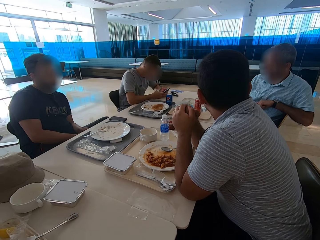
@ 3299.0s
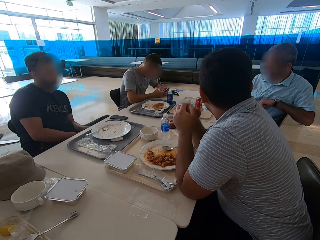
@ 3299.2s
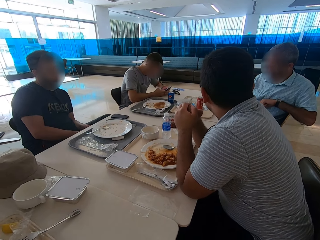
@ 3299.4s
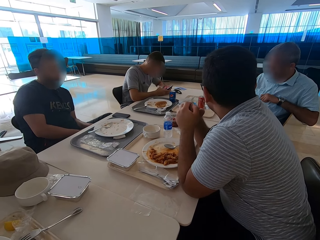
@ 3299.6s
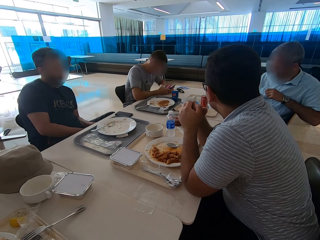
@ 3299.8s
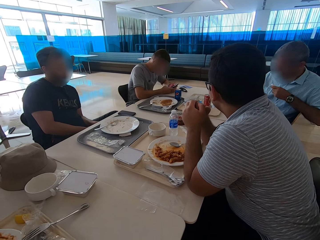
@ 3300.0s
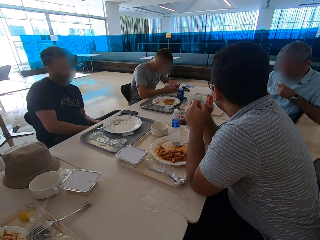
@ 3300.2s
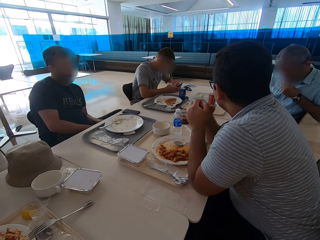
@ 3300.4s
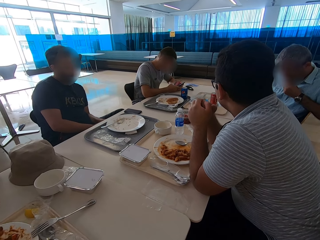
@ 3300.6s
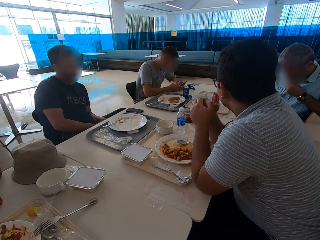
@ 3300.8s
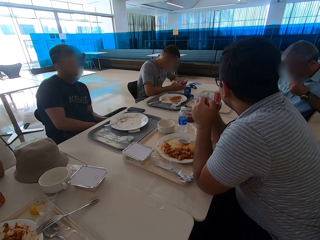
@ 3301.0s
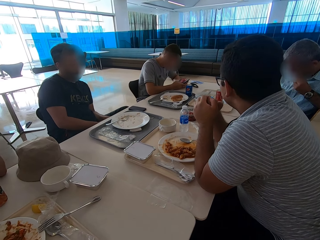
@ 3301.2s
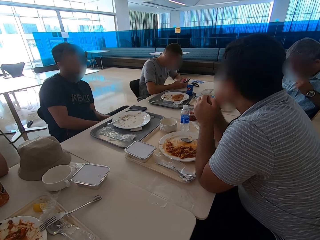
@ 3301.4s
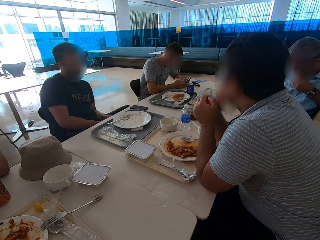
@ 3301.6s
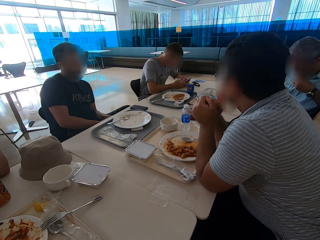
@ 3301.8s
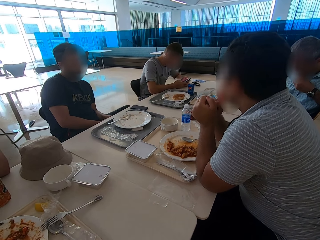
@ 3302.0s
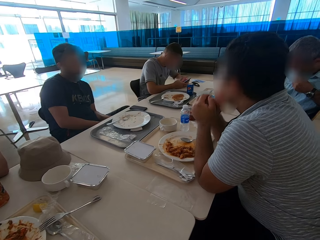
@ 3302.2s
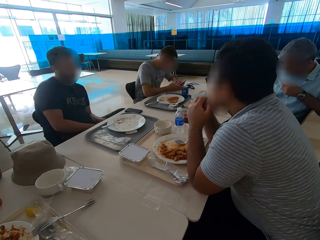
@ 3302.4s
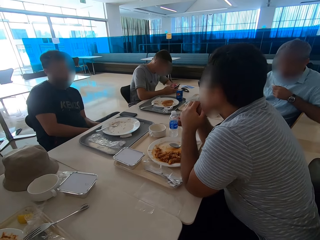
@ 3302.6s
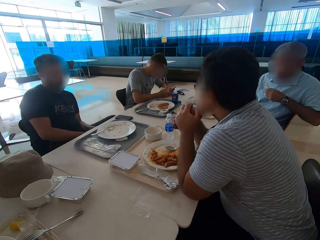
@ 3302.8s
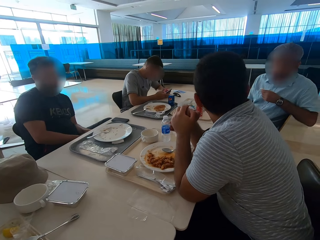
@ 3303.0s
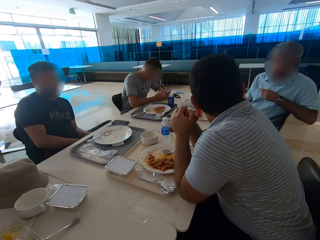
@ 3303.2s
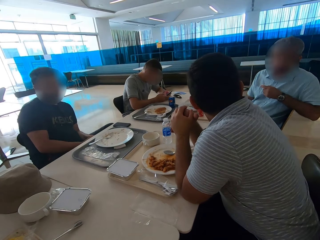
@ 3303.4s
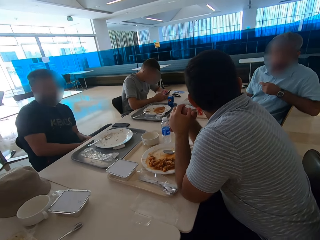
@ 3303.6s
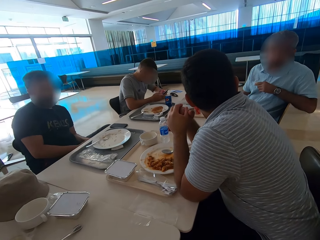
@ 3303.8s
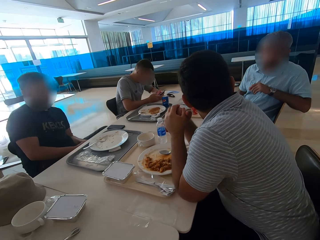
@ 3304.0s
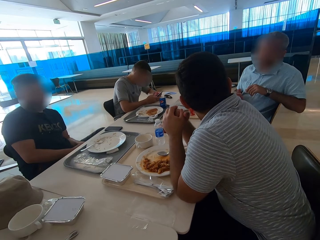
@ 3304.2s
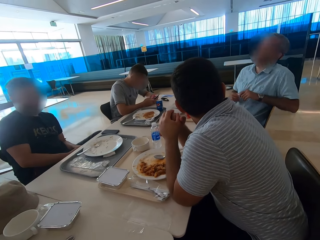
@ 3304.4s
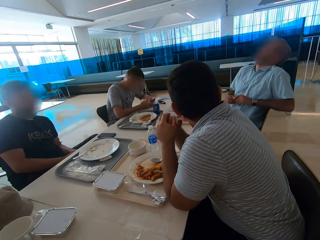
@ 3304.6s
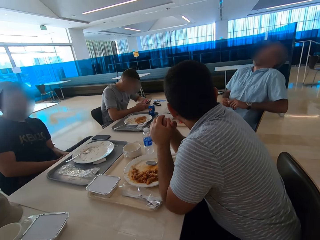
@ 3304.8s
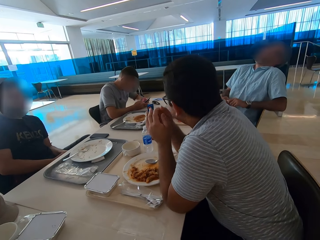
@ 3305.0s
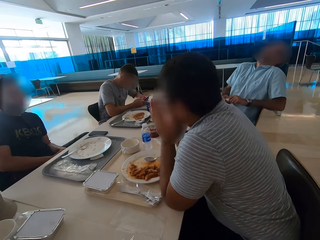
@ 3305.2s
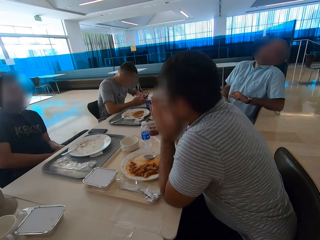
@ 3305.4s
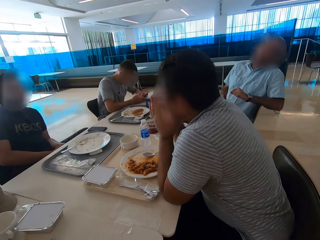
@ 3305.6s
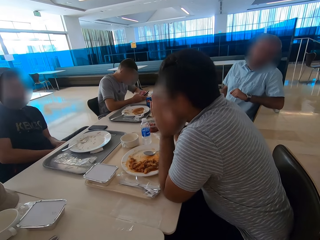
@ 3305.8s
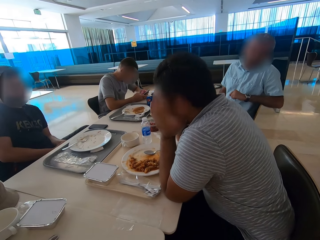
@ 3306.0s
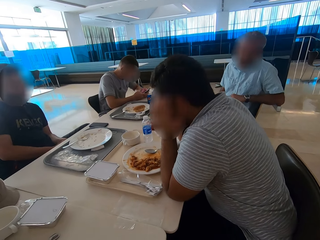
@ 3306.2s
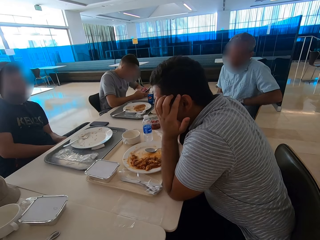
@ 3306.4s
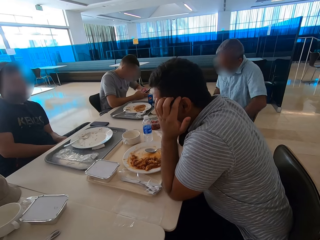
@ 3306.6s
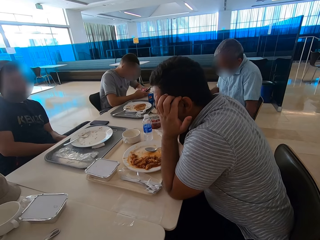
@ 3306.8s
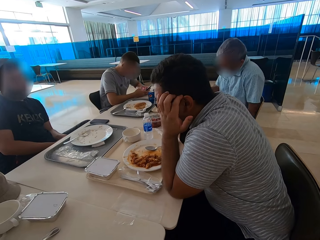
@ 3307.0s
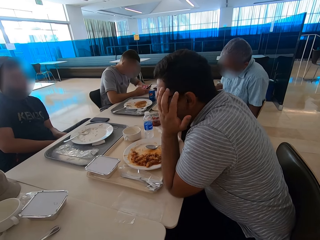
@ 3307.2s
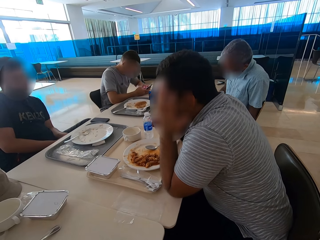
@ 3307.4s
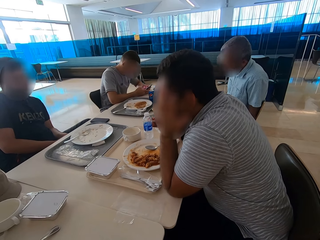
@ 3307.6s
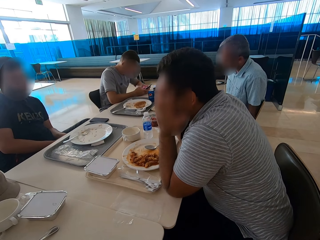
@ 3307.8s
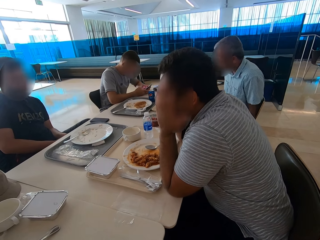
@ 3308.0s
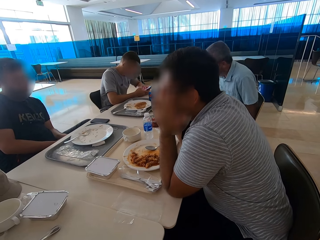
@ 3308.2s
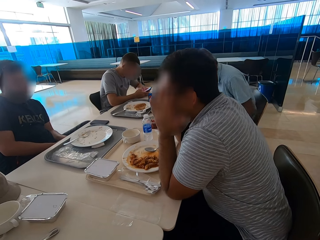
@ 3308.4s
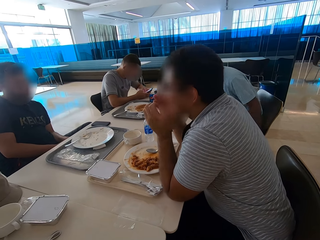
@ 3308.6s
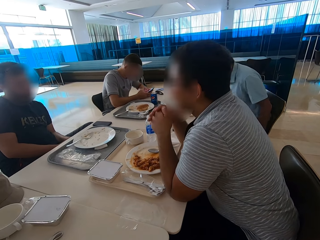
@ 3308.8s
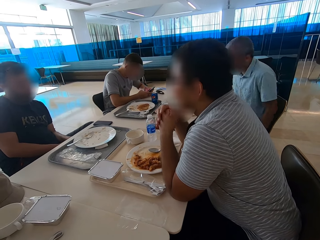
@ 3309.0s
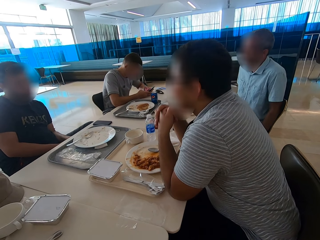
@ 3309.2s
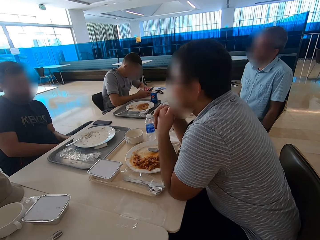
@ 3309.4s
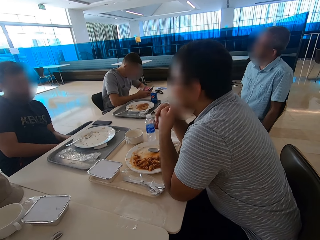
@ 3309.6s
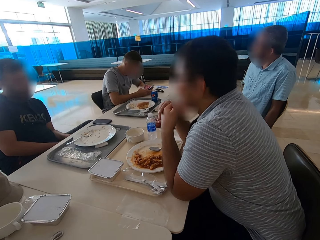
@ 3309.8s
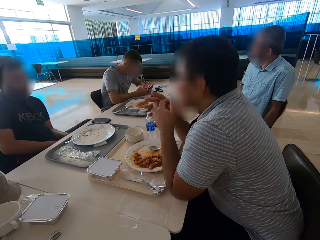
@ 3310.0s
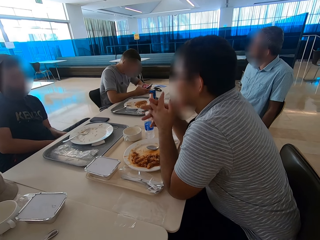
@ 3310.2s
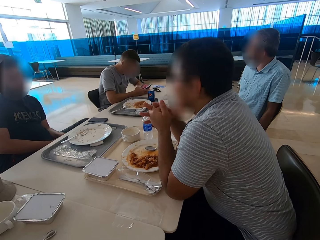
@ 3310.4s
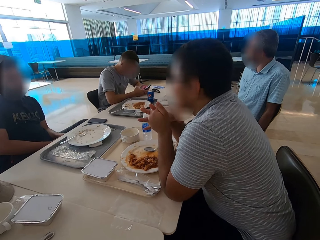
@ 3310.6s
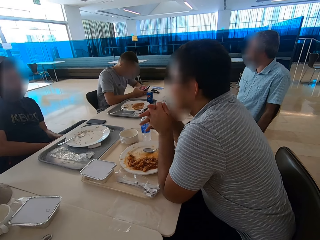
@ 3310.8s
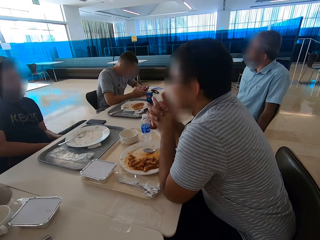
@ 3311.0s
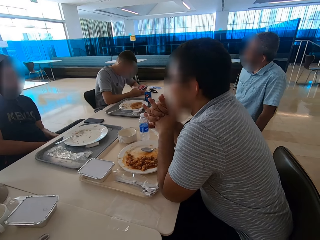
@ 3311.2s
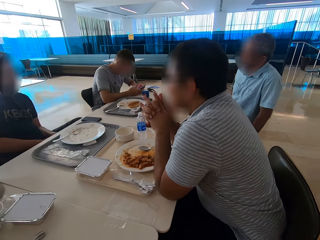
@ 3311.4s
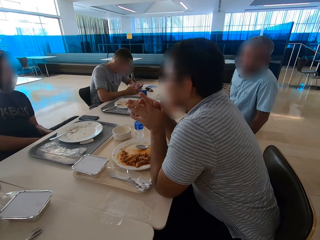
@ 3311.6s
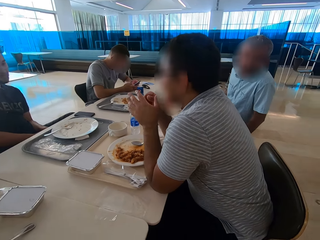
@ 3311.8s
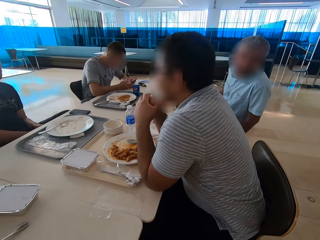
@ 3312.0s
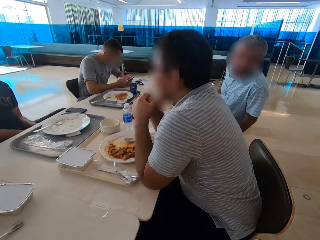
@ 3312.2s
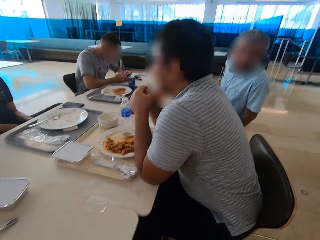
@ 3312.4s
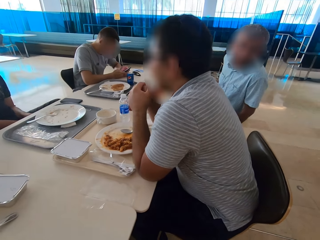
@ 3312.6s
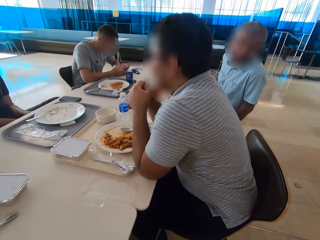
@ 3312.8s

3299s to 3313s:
A man wipes his mouth. Another man talks. The first man leans back on the chair. A person laughs. The other man covers his face with his palms. The first man leans forward and pushes the chair backwards. The other man interlocks his hands. He interlocks his fingers.

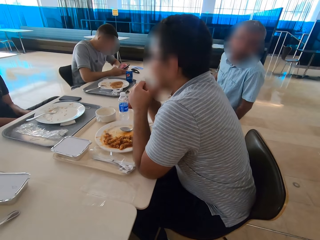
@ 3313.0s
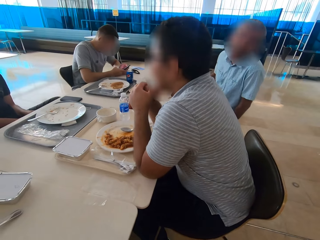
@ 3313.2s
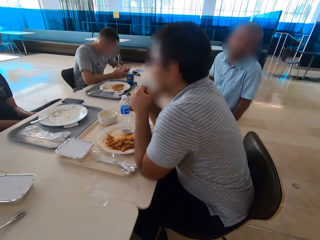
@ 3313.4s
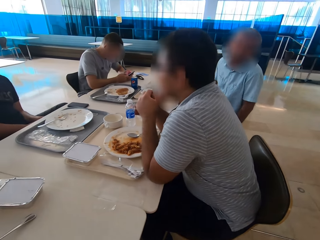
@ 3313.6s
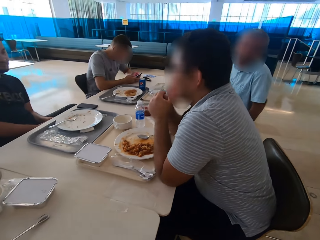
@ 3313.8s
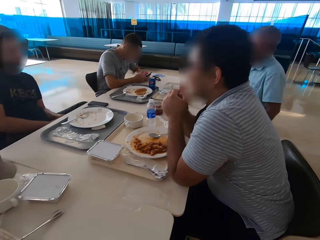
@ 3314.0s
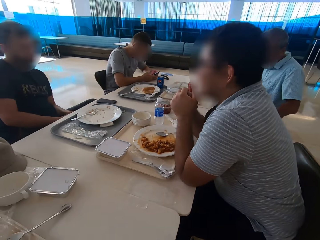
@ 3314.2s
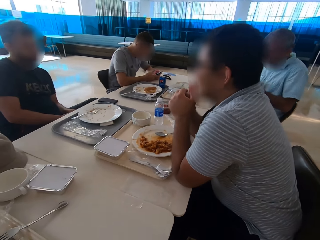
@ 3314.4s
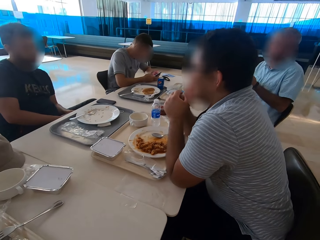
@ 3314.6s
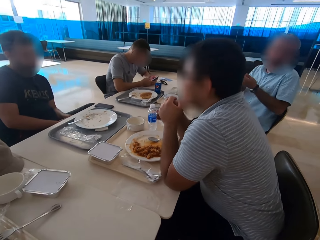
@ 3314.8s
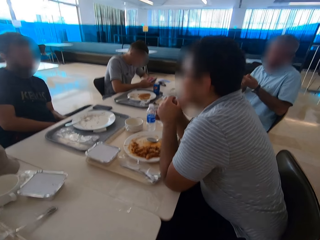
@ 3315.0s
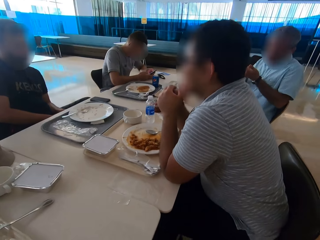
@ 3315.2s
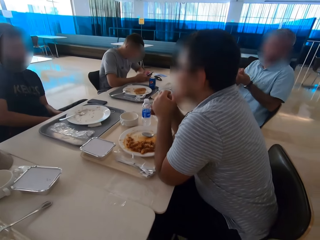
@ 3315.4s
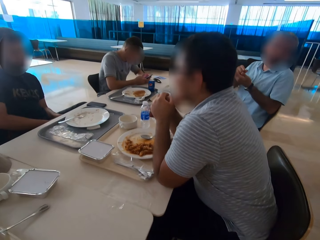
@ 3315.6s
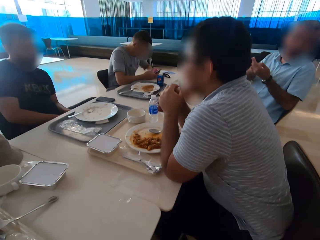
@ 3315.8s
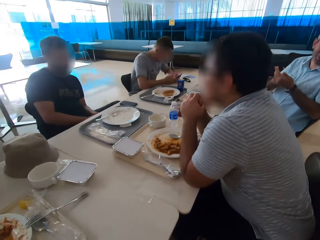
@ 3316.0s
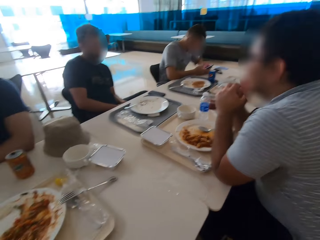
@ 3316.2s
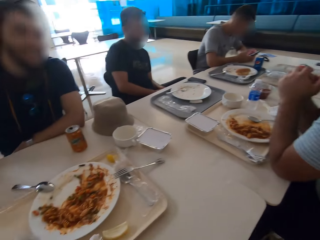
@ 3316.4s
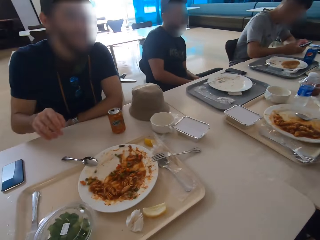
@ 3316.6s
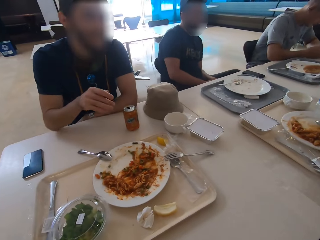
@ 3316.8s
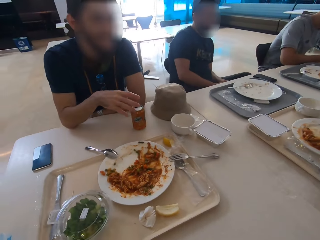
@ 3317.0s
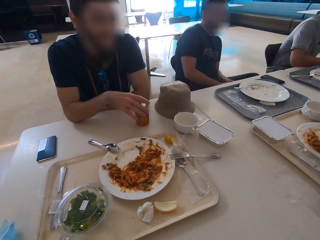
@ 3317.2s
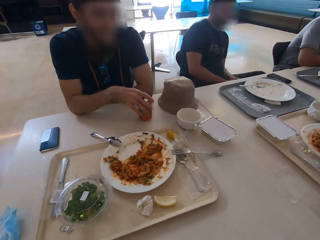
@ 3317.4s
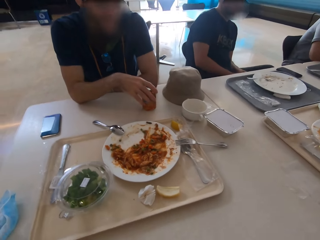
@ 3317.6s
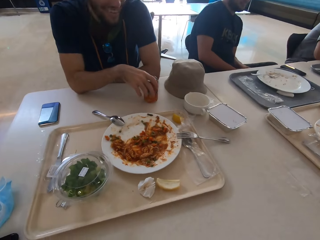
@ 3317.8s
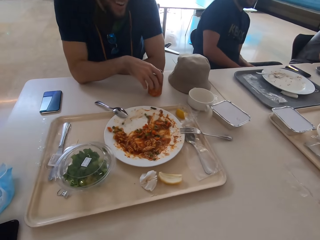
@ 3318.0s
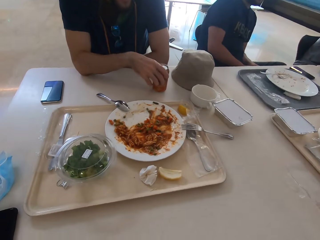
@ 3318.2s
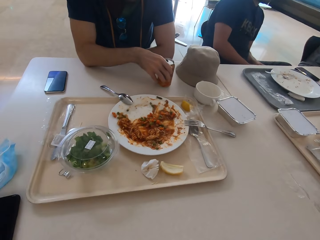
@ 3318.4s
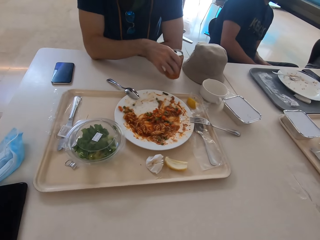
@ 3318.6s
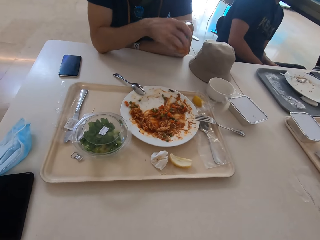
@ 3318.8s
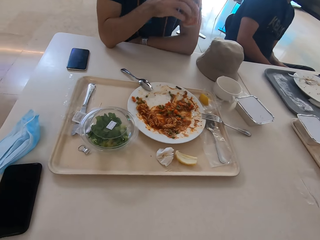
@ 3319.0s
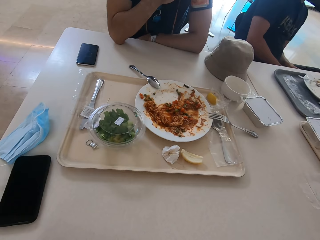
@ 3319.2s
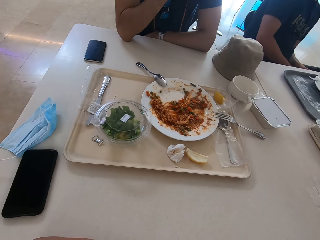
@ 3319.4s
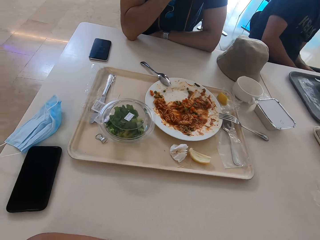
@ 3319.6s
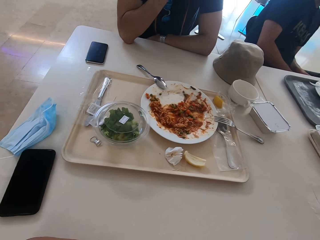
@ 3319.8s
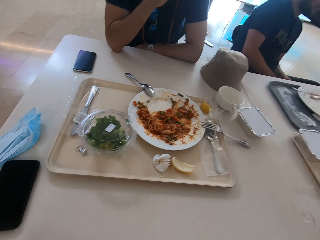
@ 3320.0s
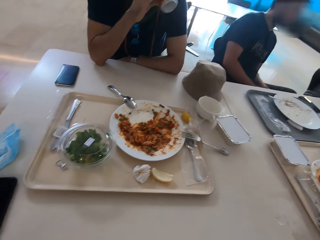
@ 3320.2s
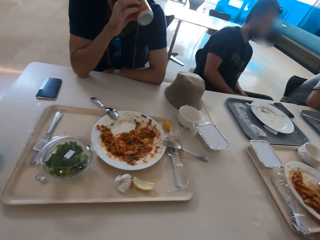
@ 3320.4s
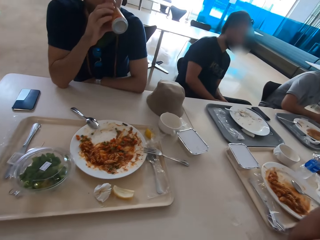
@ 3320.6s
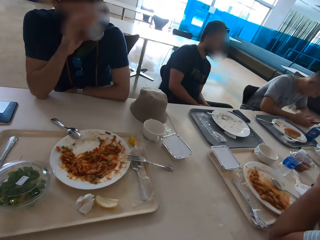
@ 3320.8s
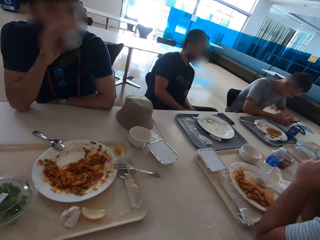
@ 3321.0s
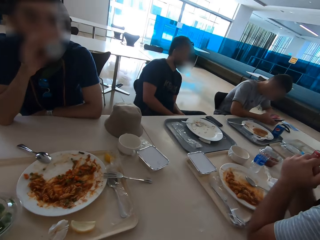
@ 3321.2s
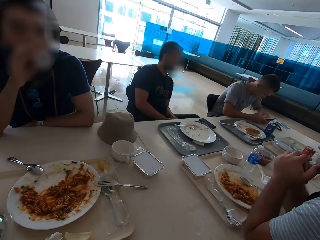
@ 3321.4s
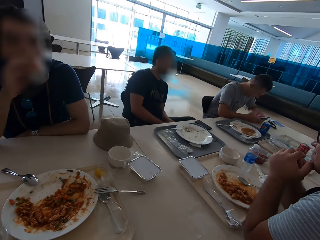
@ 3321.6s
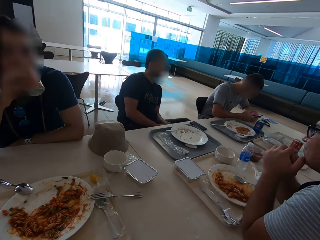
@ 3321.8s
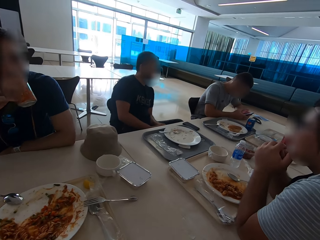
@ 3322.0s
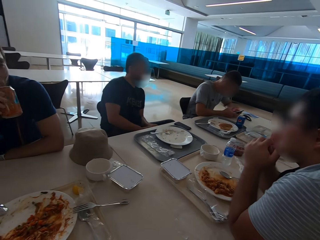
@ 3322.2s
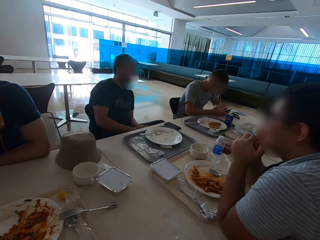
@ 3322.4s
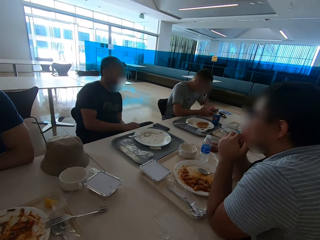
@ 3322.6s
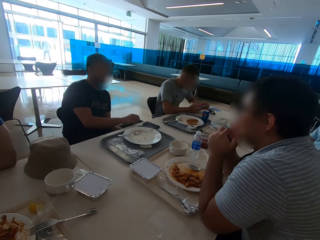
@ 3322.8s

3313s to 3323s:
A man gestures. Another man takes the can from the table. The camera wearer looks around. The other man drinks soda from the can.
